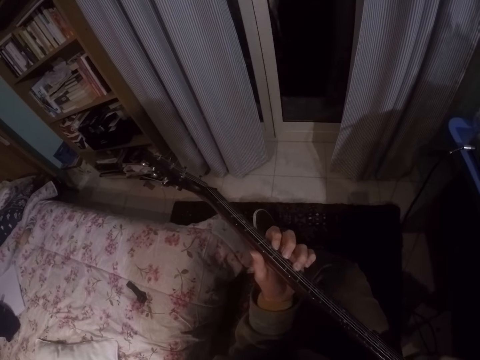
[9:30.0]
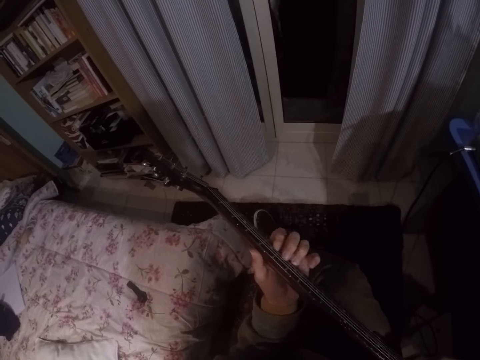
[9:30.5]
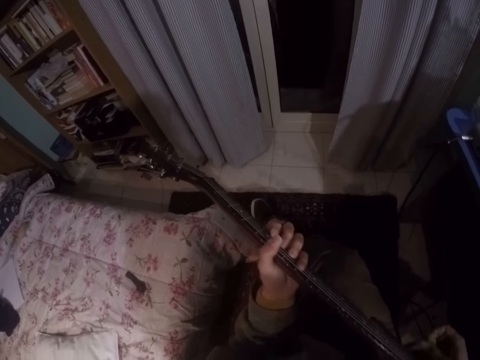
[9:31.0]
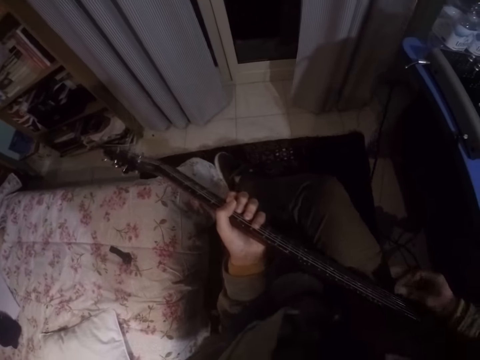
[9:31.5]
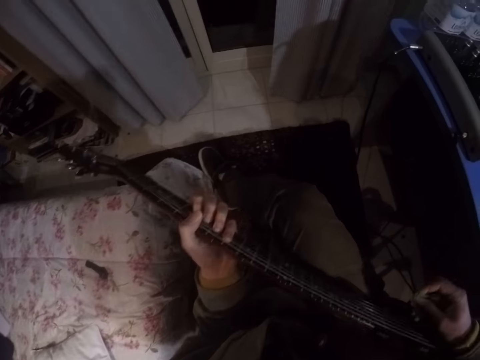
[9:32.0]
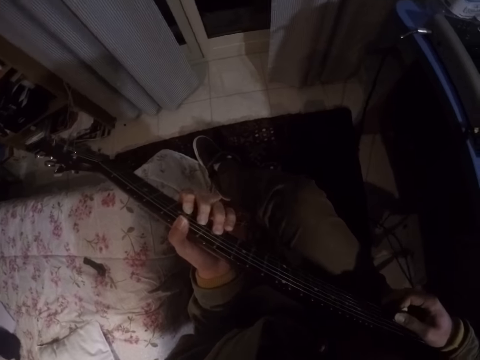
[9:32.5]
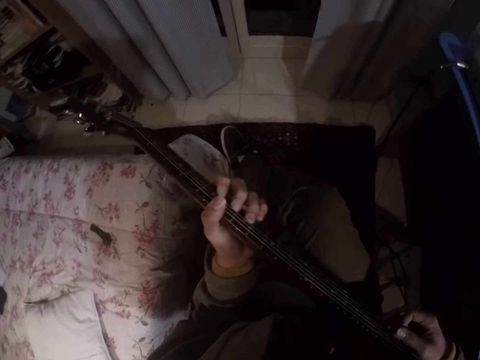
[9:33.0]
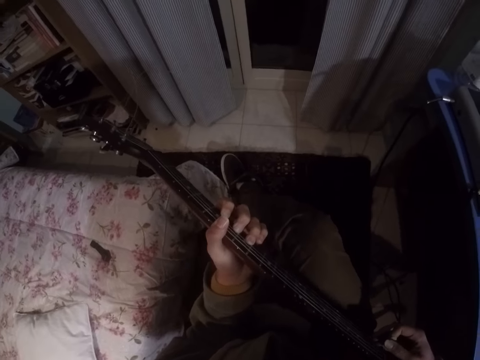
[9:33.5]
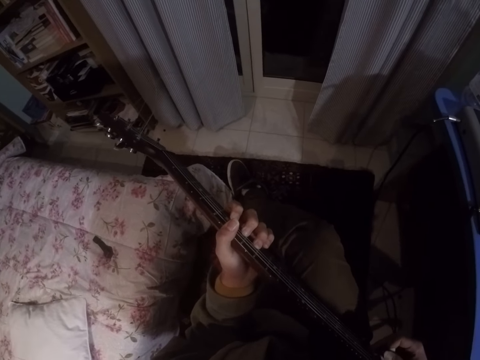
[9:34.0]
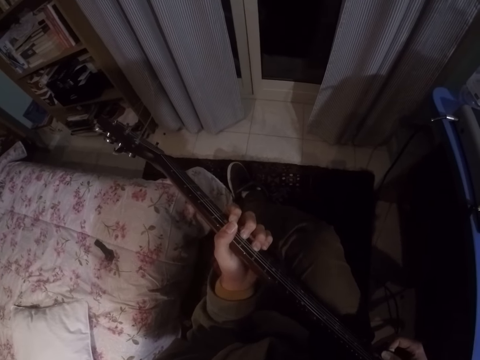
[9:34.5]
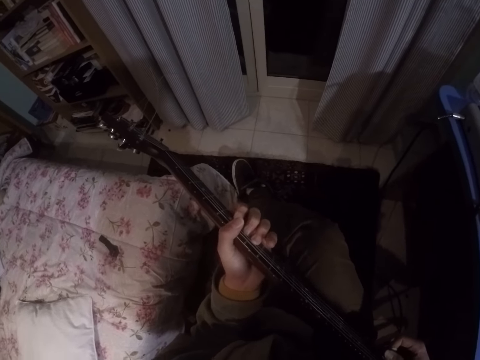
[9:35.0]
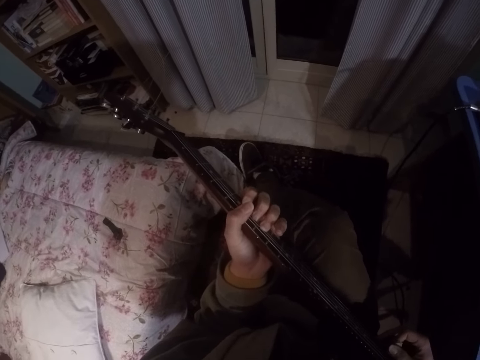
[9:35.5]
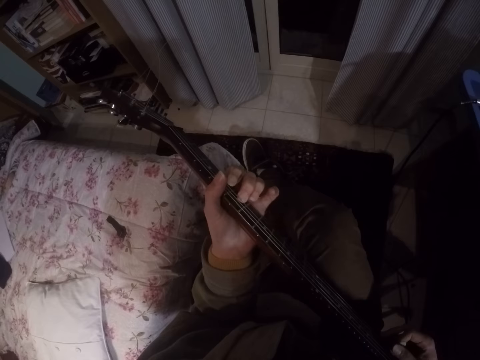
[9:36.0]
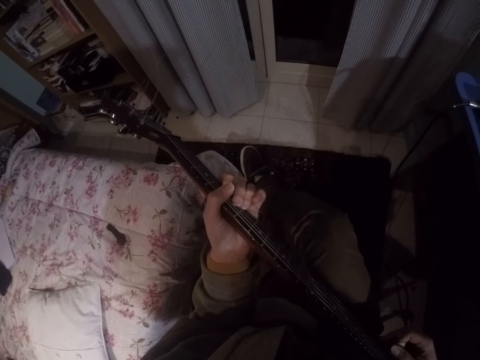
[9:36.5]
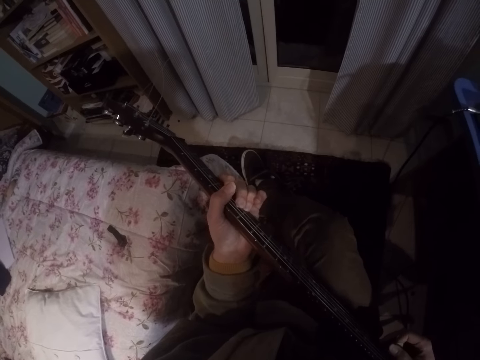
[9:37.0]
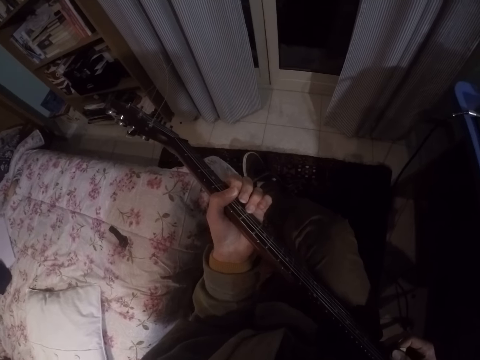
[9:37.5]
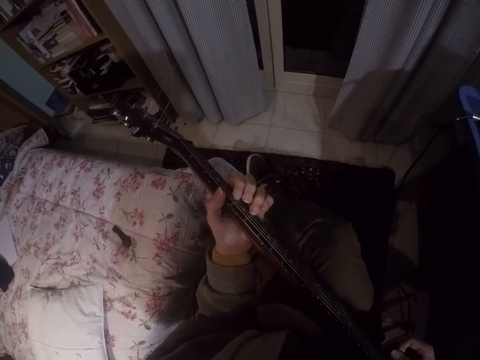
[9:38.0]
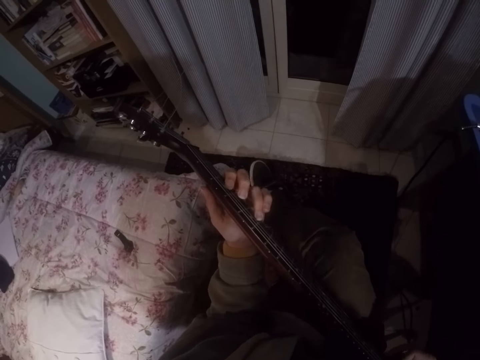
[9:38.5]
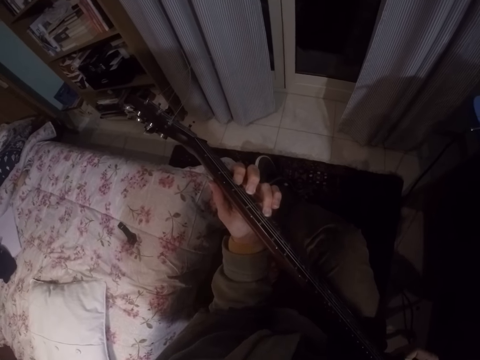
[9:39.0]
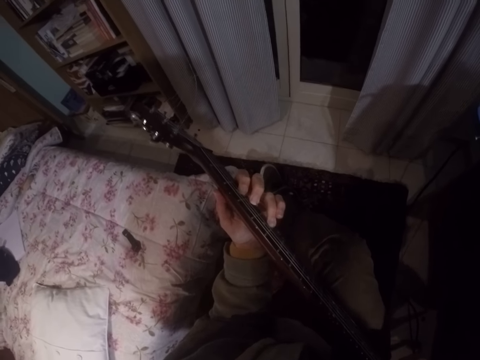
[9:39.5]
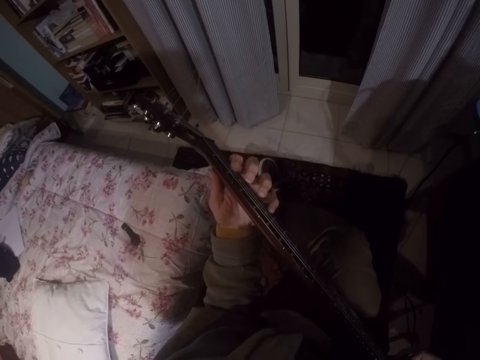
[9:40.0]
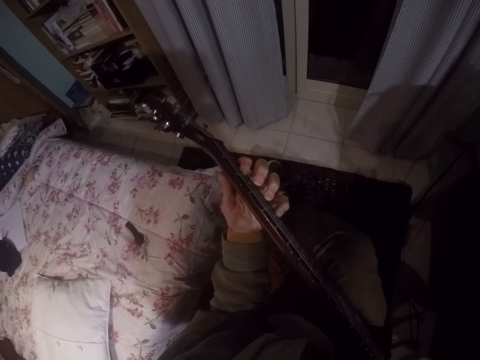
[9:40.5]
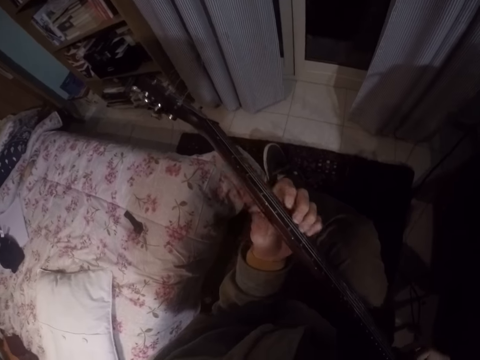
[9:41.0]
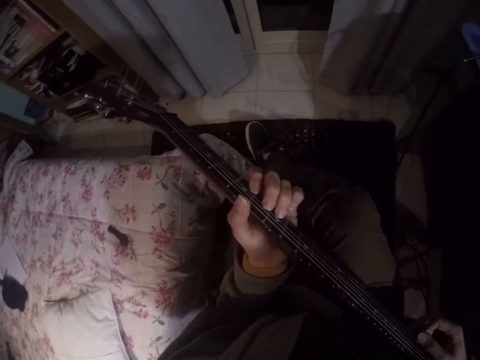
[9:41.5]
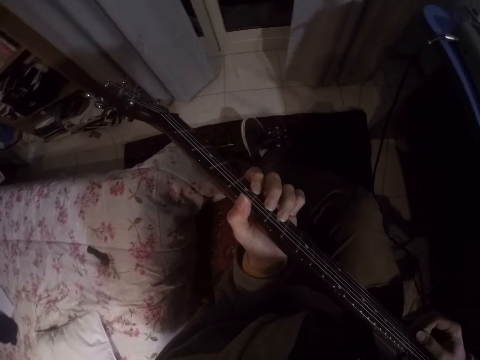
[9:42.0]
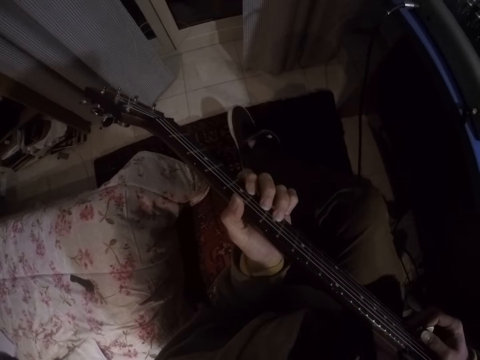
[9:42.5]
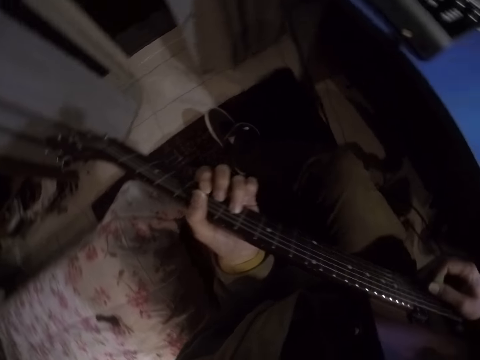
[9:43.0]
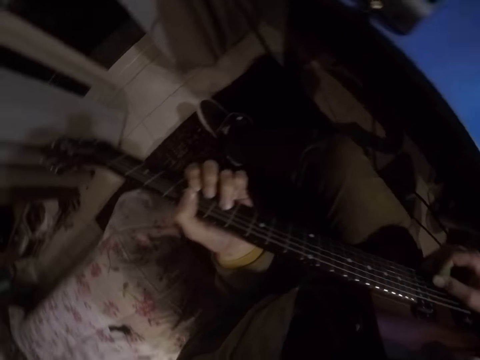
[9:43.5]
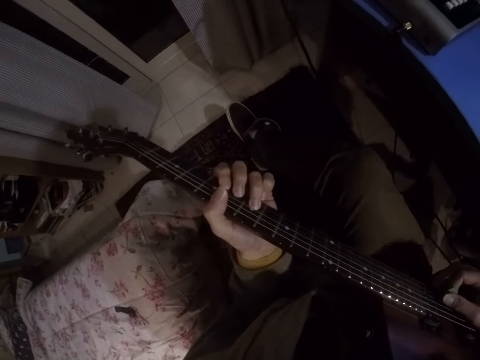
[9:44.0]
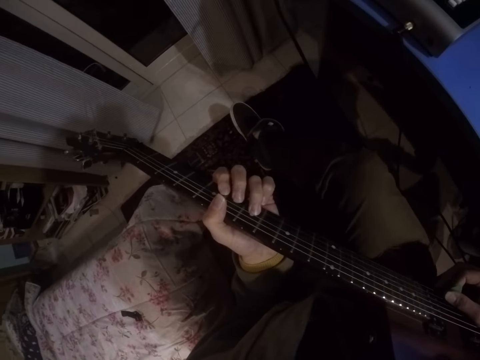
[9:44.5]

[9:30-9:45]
The camera wearer plays the guitar.

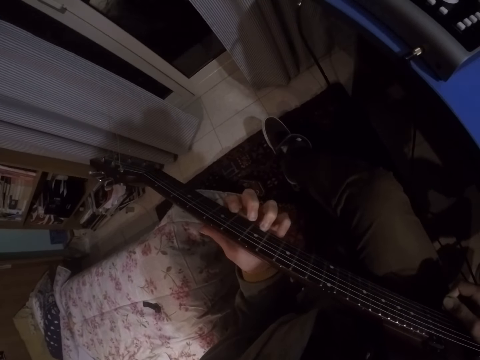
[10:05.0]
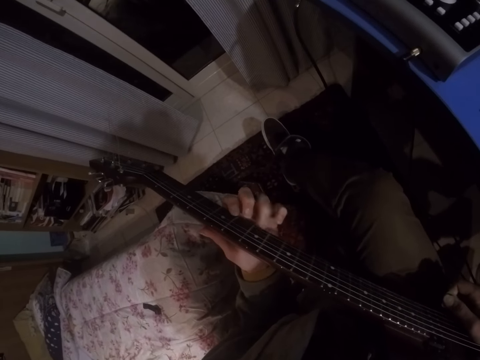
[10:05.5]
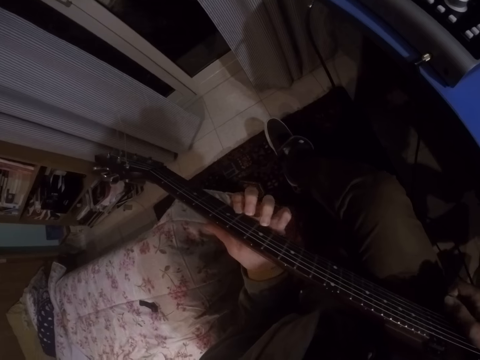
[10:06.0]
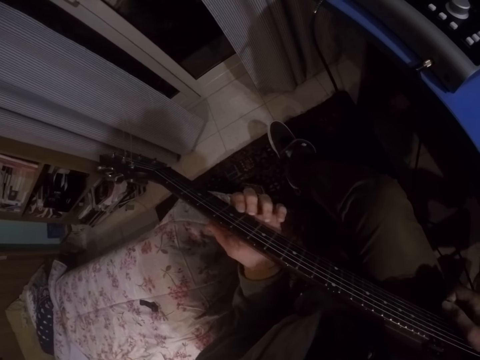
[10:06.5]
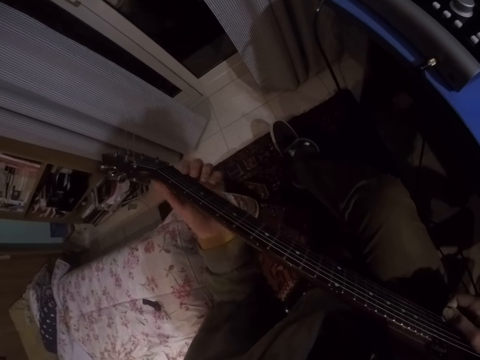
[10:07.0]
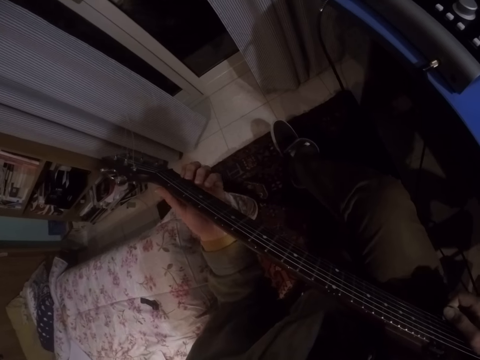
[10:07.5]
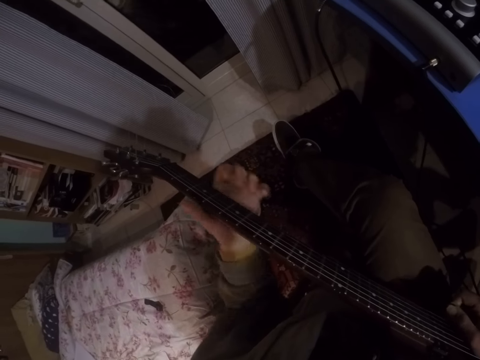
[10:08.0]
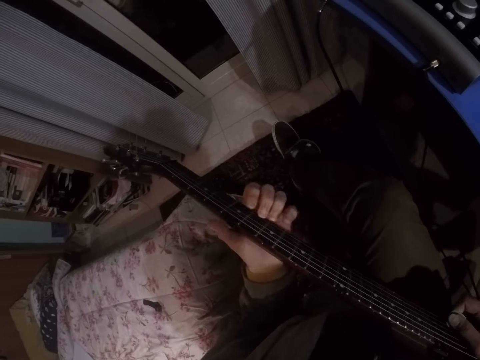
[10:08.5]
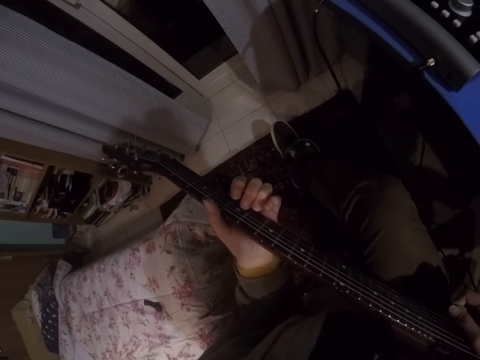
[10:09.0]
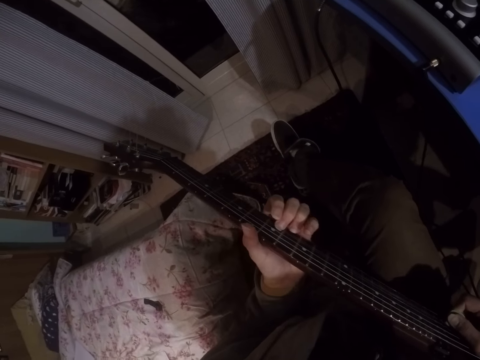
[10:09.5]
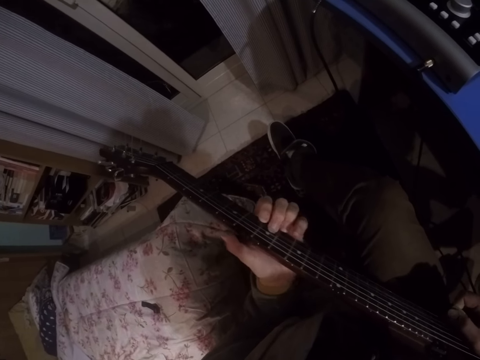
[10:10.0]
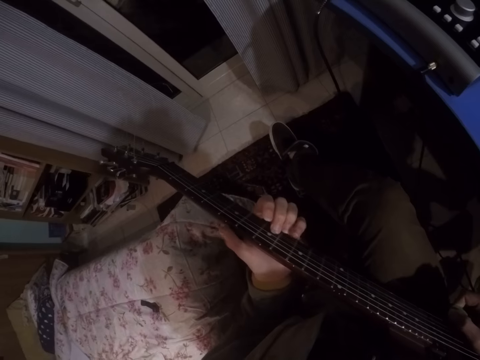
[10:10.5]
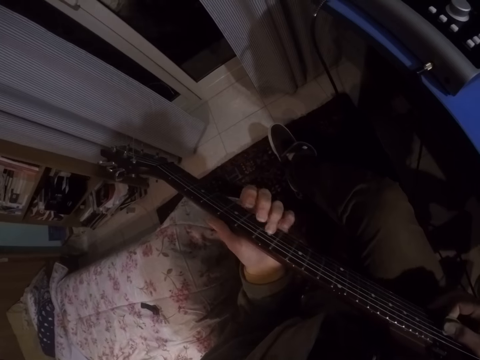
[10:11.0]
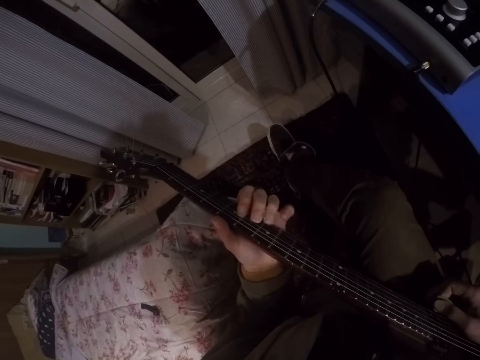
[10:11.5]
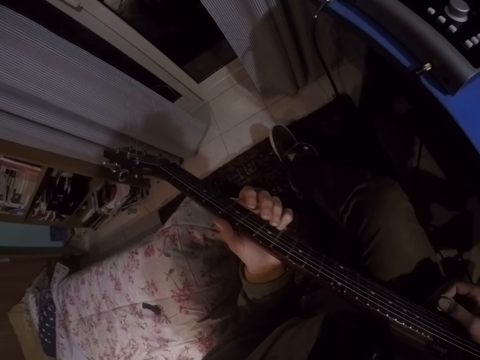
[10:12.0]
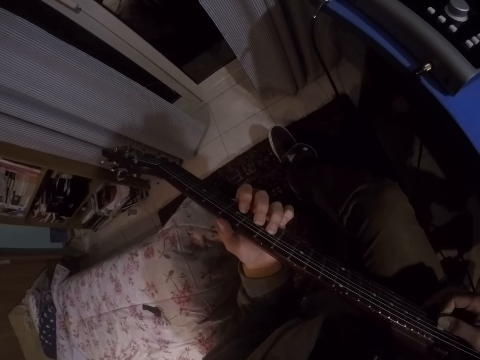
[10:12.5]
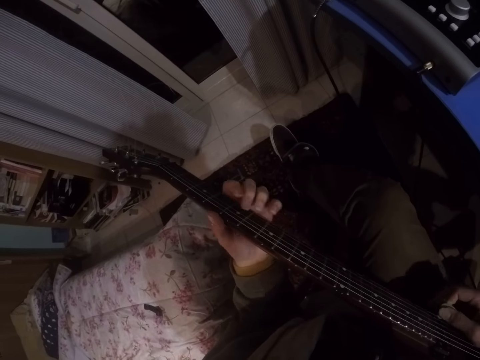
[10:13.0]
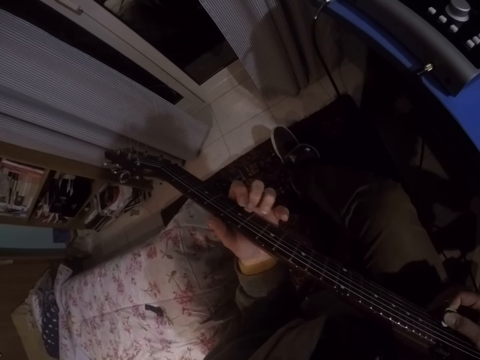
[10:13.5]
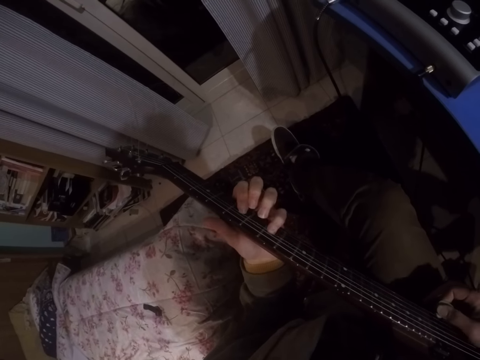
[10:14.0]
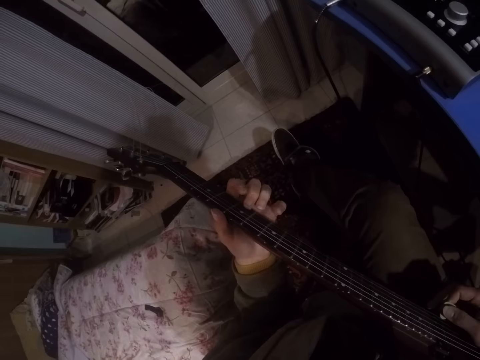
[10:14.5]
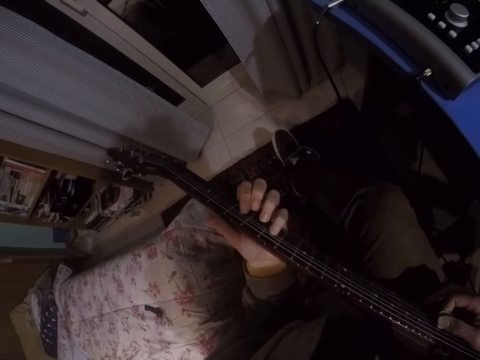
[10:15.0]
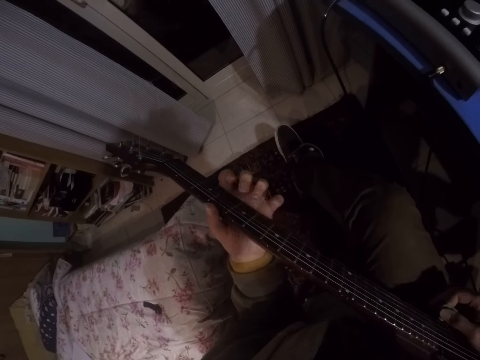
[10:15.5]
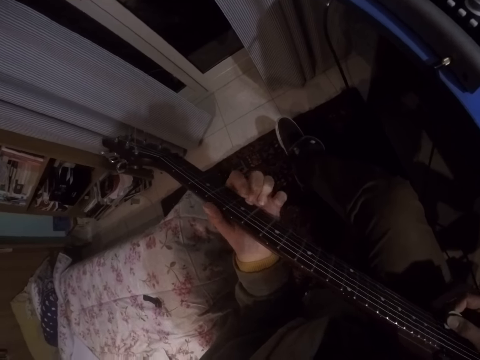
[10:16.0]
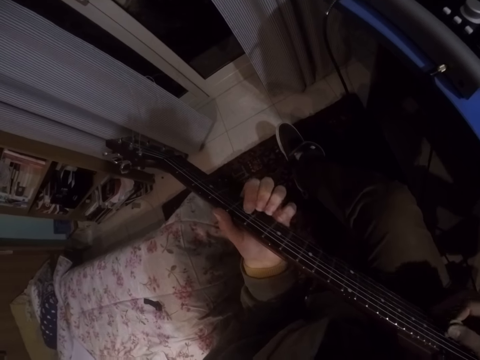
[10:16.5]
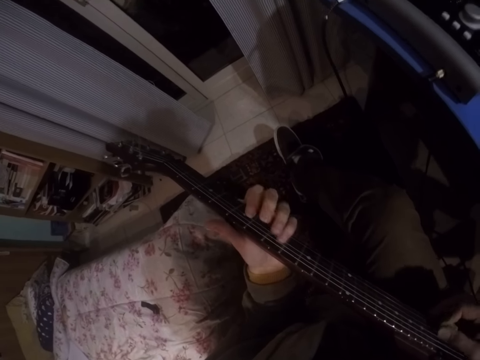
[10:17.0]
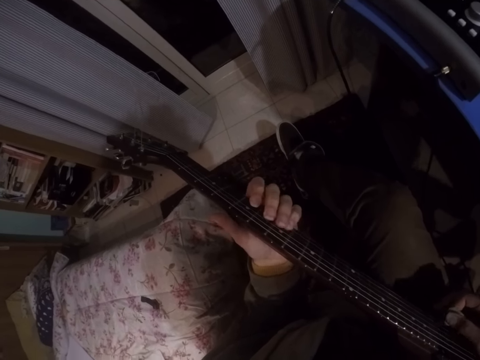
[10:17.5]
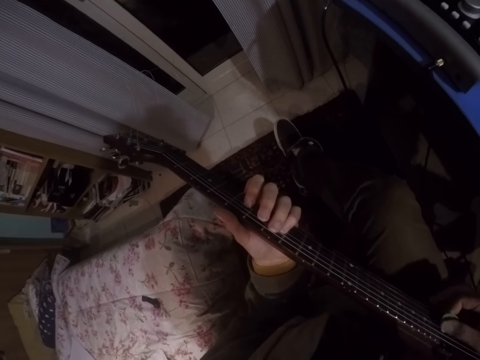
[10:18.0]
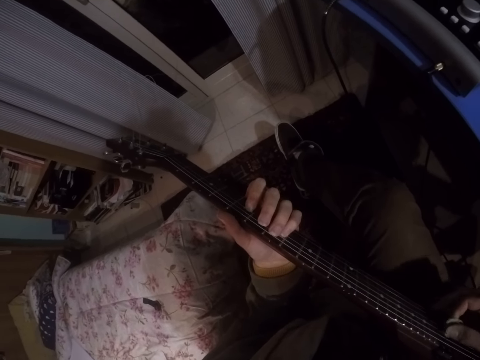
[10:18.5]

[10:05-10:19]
The camera wearer presses the guitar with the left hand. They play the guitar.
